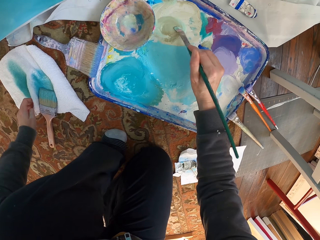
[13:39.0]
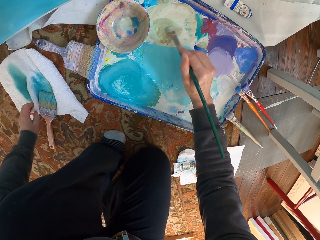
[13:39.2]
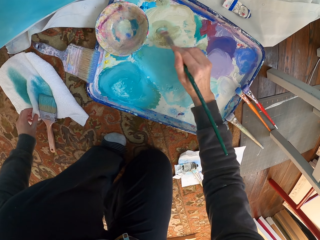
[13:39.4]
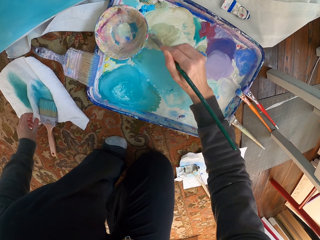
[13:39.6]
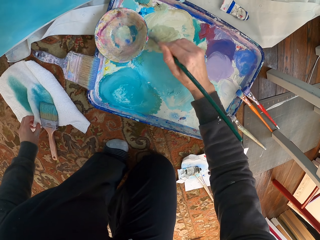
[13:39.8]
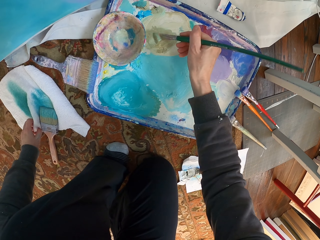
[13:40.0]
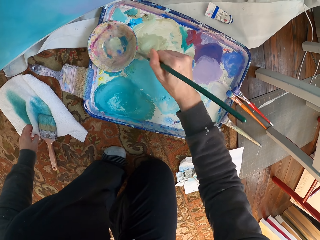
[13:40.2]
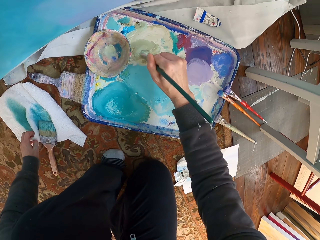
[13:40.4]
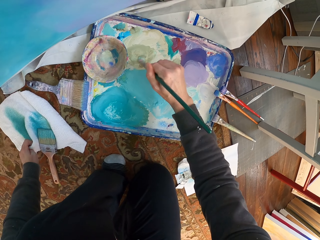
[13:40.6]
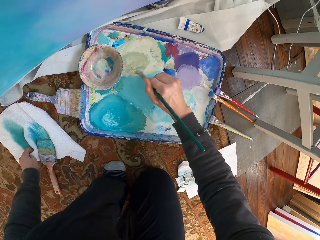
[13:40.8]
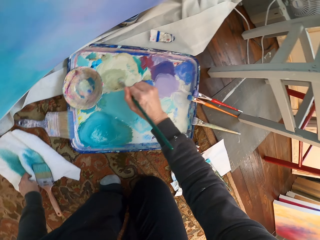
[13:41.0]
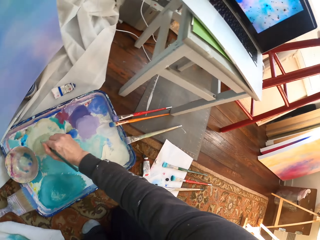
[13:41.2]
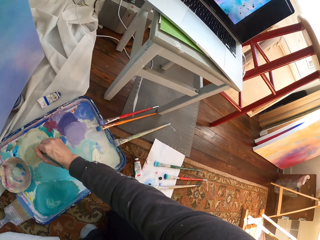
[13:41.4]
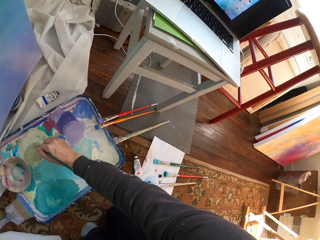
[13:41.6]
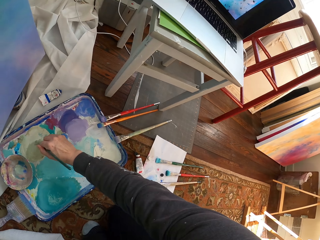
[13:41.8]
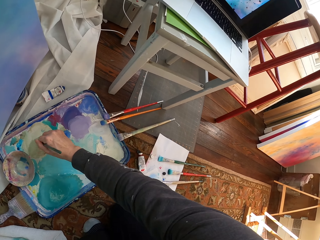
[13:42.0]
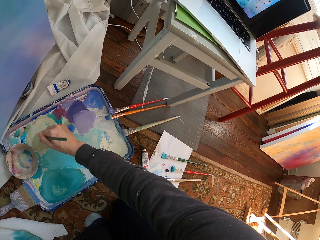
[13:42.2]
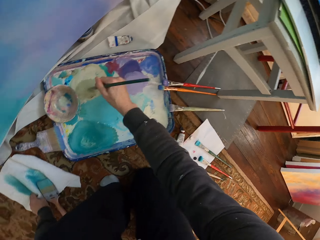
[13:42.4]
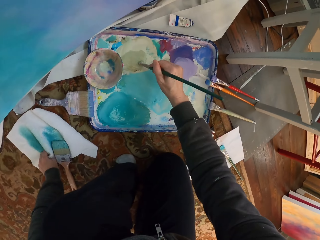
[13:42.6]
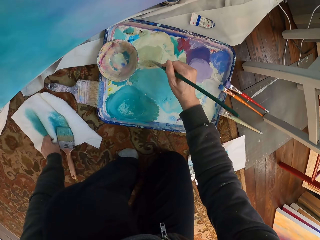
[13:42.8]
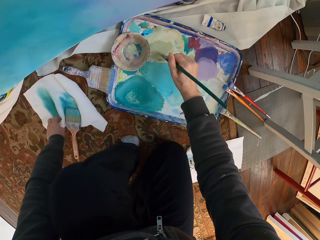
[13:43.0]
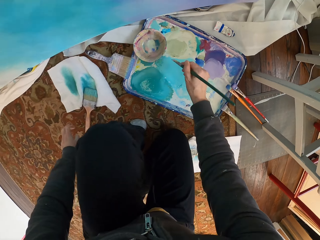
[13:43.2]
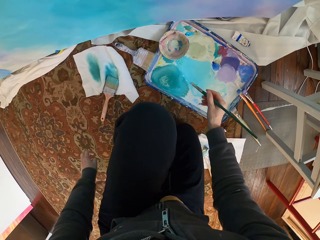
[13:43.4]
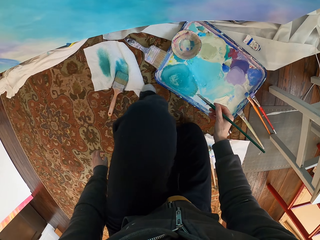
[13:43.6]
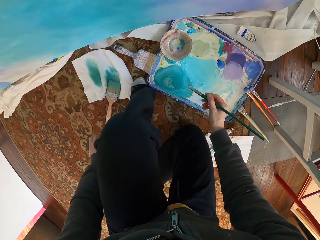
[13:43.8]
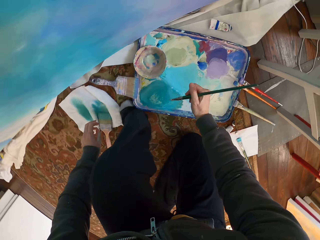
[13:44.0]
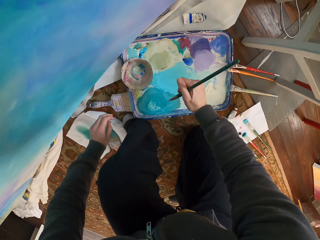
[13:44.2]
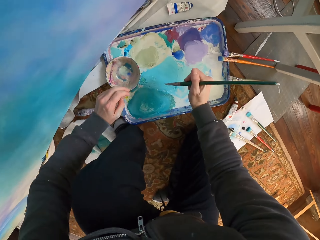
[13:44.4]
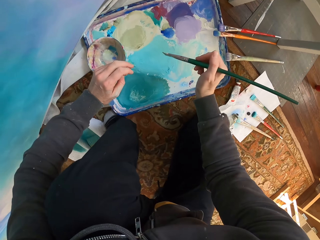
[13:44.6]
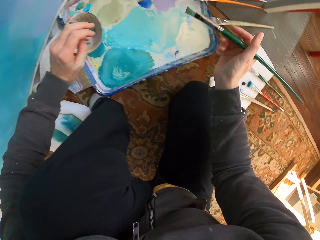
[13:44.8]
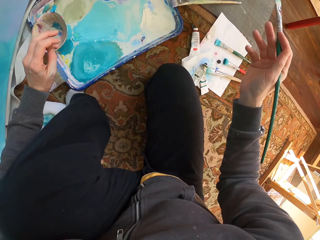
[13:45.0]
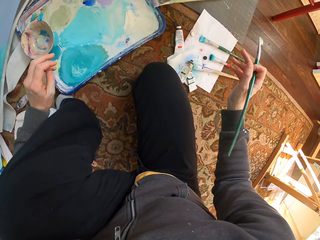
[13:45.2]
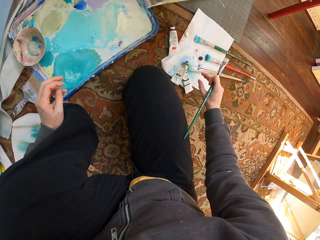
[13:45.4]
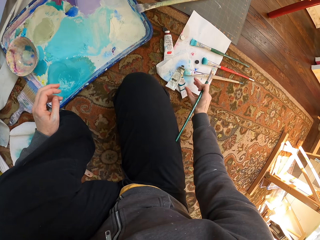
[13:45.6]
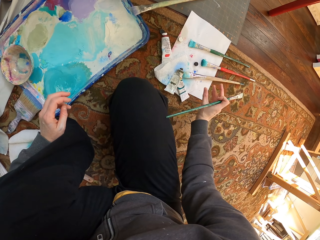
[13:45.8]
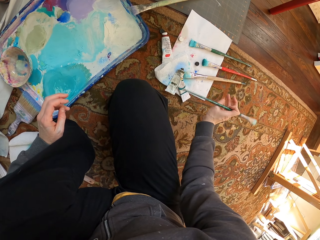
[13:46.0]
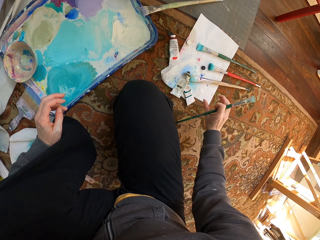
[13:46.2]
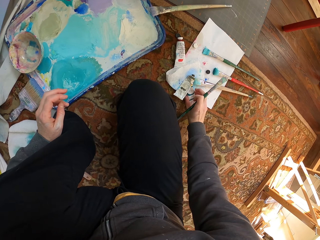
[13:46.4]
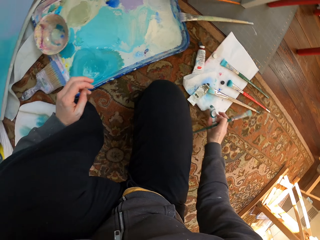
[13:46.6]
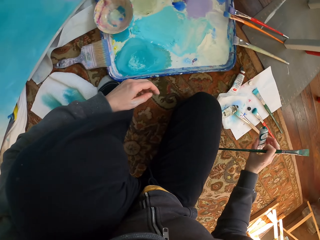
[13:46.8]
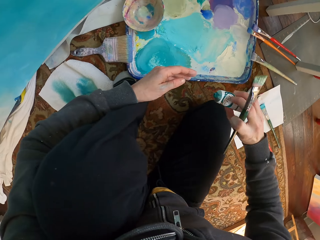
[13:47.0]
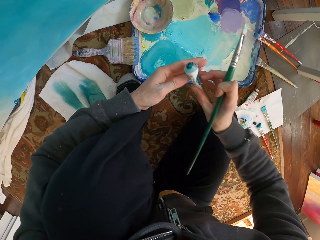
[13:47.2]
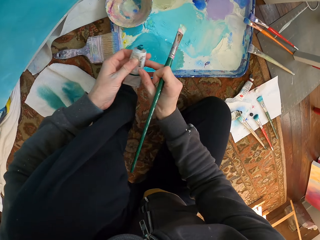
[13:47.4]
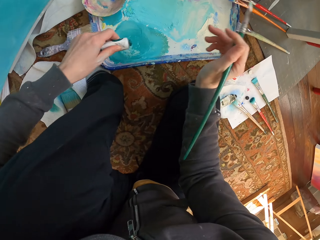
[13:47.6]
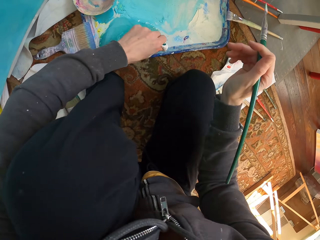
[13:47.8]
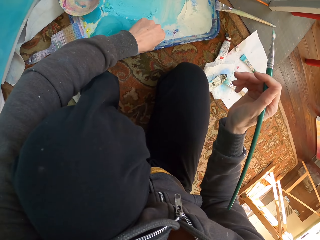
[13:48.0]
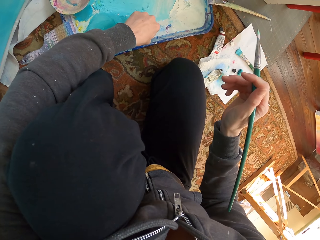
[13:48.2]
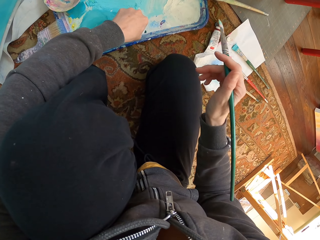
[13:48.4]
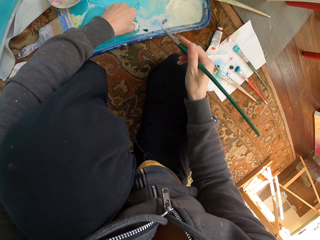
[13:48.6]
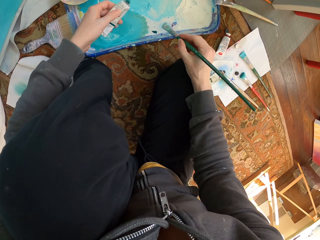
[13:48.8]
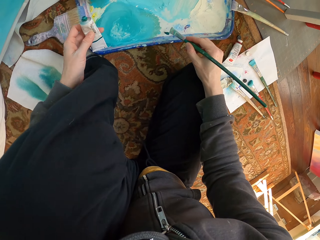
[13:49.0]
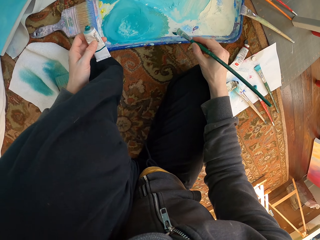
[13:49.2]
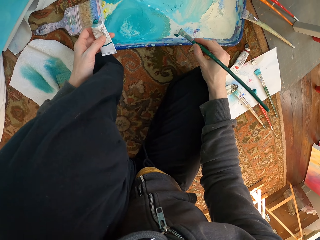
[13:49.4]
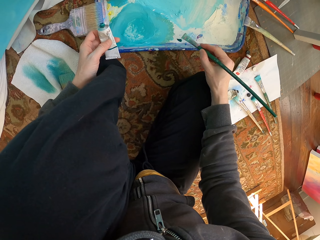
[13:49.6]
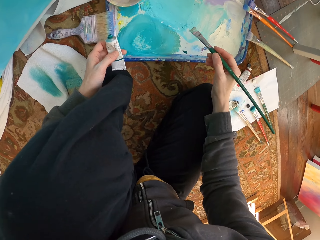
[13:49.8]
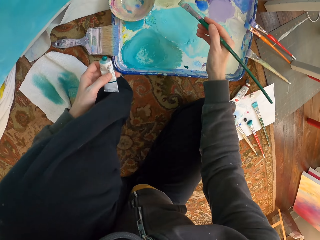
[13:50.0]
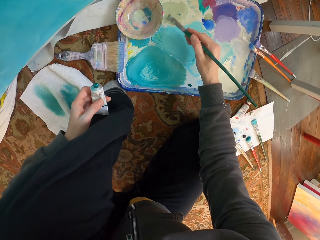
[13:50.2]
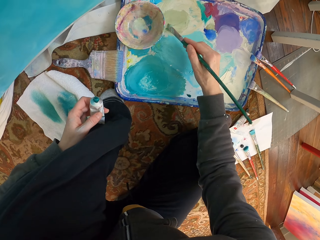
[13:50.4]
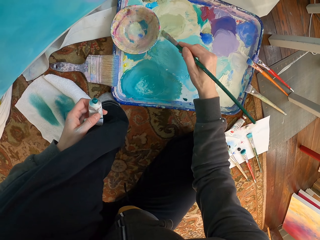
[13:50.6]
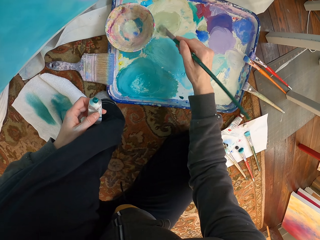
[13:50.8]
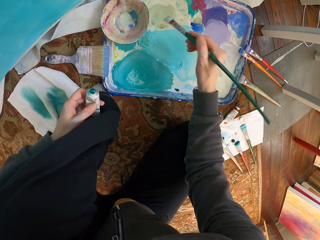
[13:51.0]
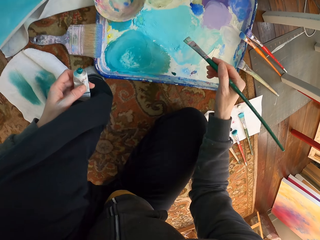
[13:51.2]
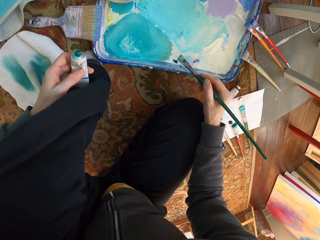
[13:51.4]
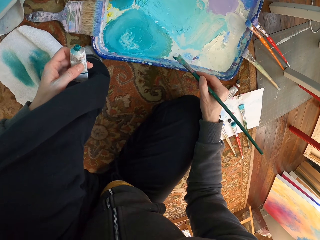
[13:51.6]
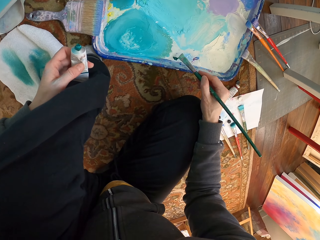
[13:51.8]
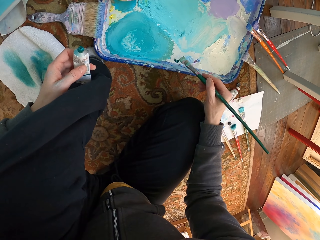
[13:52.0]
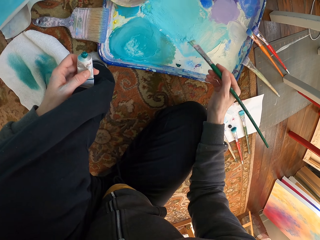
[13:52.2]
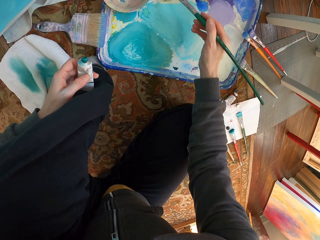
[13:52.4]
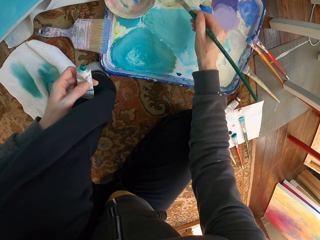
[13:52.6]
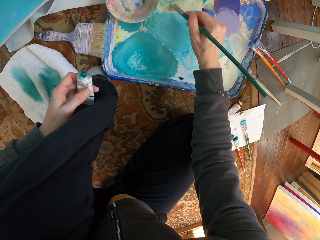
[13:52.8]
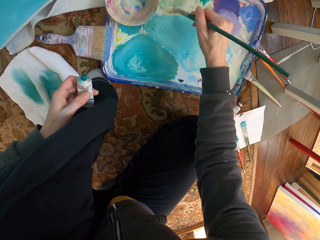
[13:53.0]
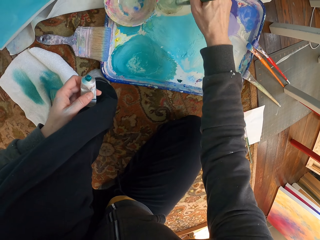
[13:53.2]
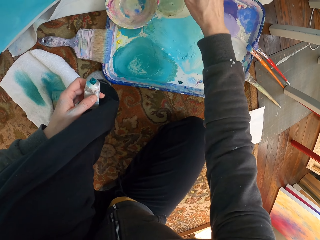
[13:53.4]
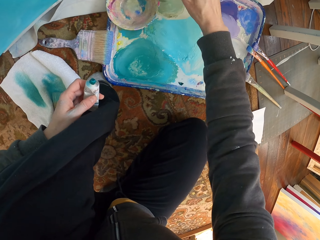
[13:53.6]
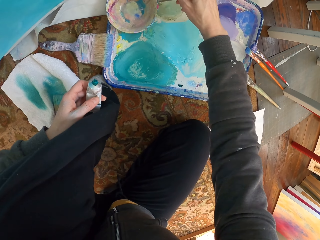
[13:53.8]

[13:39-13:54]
The camera wearer brushes paint. They pick up a paint tube. They apply paint on the paint tray. They brush on paint. They mix the paint.

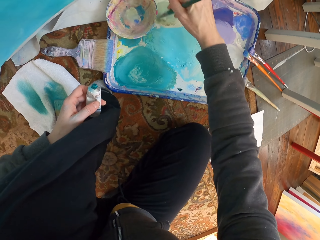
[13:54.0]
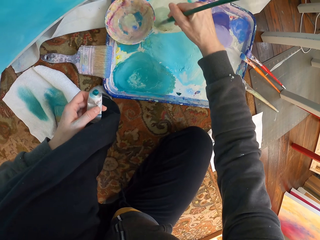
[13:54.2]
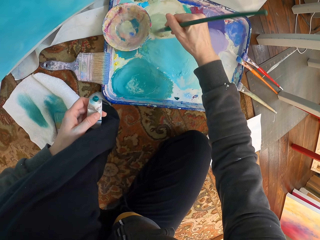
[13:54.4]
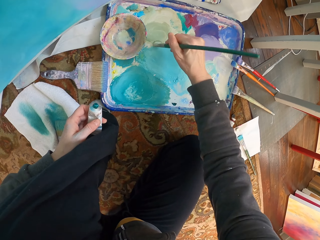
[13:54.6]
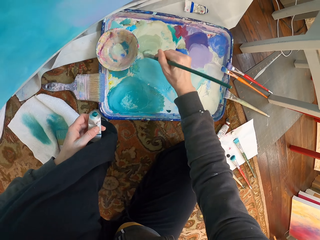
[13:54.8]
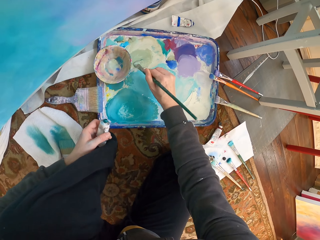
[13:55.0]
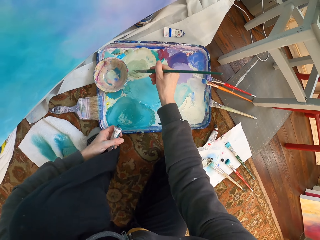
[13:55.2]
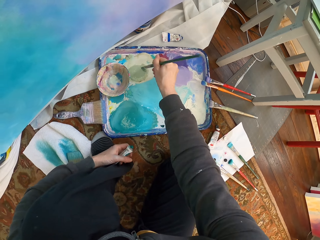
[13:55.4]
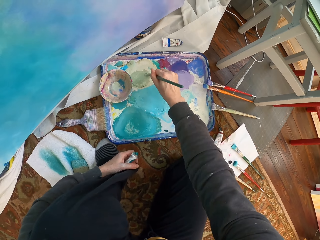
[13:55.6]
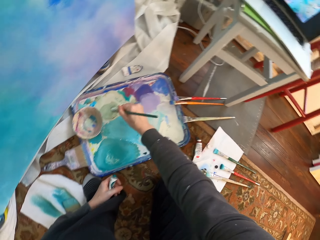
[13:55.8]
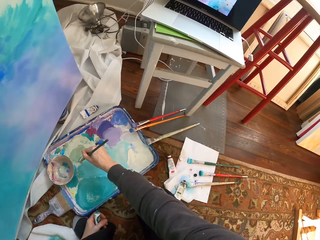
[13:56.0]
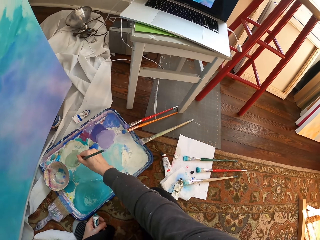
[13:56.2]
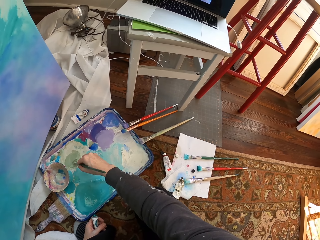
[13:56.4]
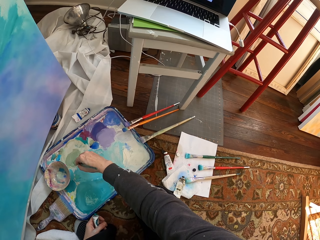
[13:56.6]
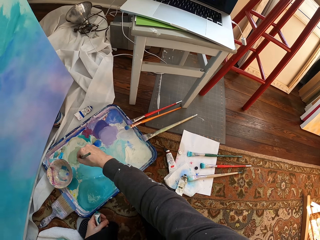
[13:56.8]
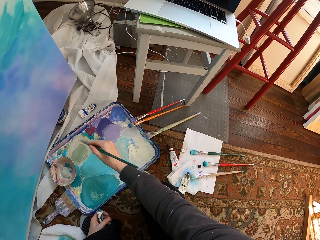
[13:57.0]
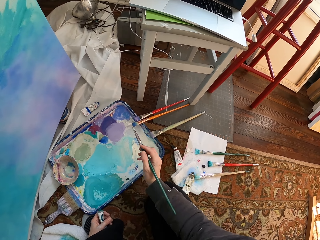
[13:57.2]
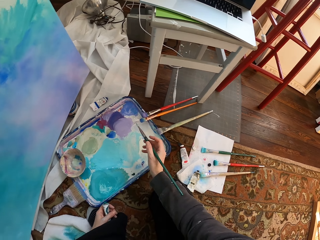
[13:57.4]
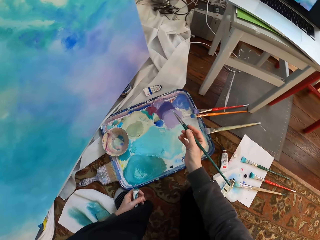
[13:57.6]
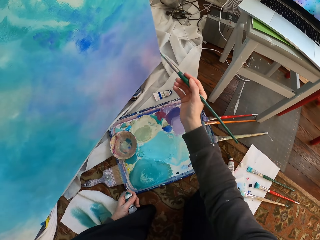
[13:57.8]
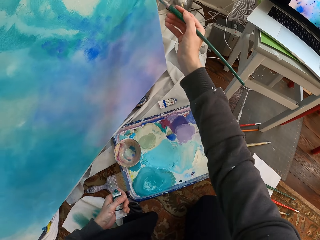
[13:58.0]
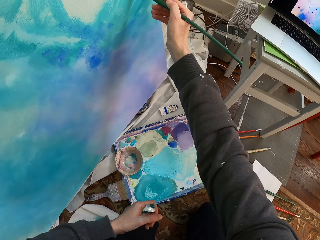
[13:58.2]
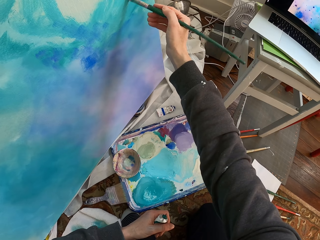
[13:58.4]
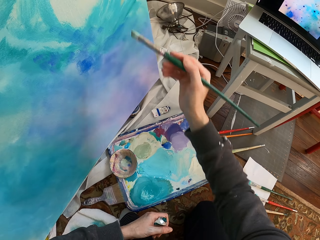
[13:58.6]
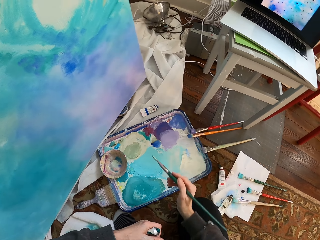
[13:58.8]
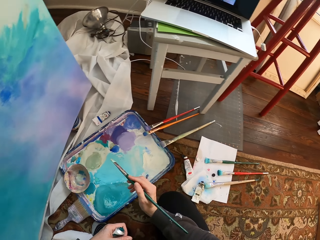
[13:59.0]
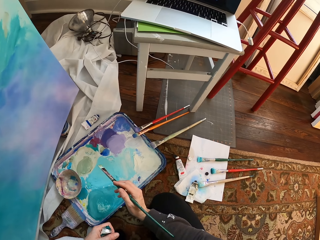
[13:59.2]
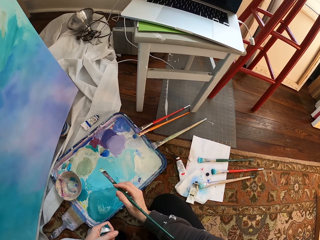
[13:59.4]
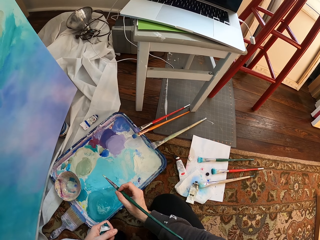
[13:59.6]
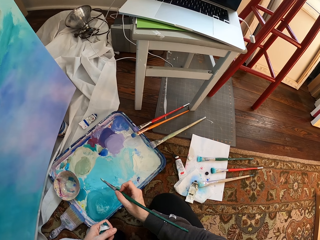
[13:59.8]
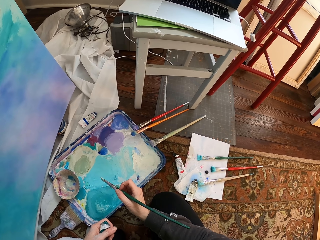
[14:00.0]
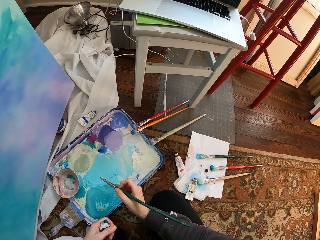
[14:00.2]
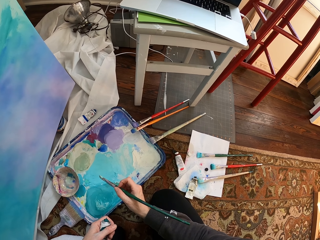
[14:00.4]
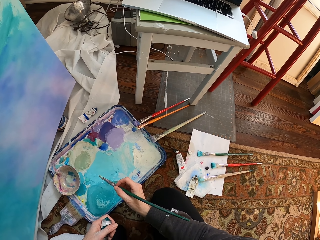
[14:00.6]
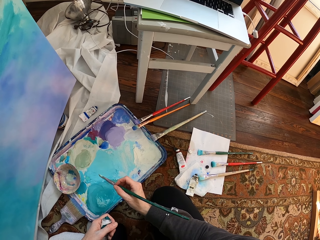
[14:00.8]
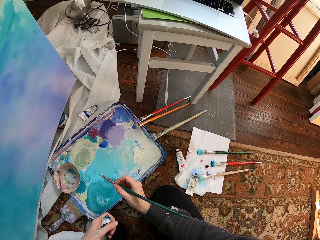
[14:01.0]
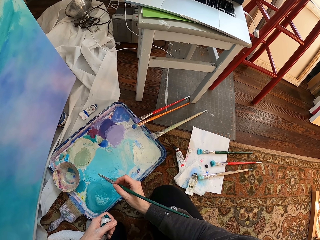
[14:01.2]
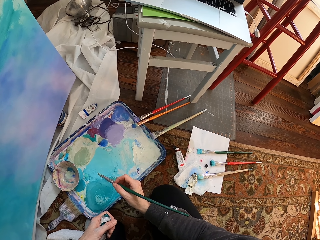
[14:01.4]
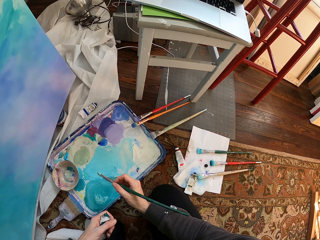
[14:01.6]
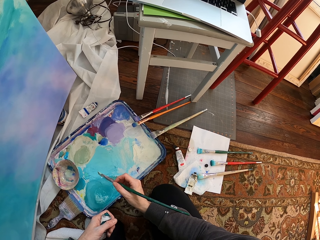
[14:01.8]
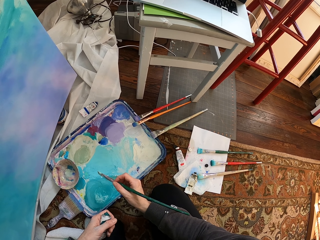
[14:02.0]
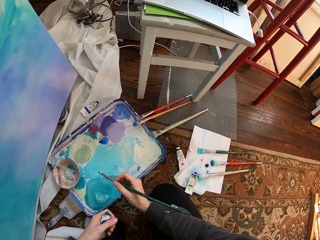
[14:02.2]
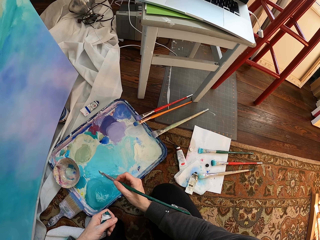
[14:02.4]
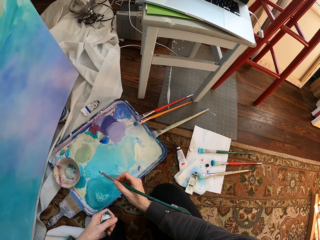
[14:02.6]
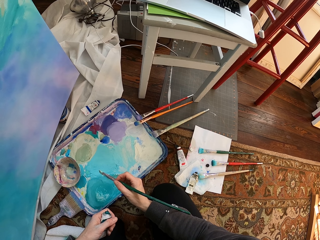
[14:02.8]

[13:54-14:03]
The camera wearer brushes on paint.
